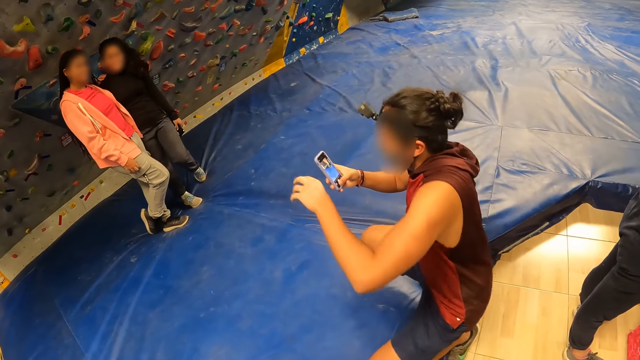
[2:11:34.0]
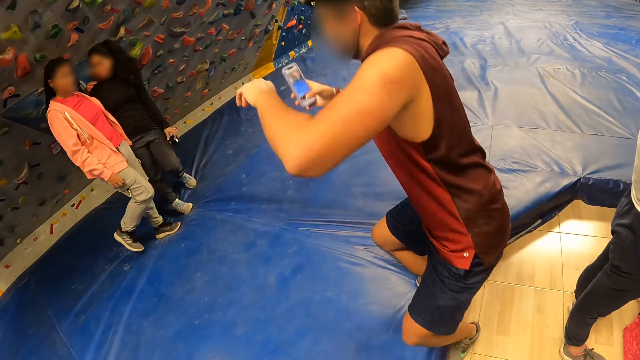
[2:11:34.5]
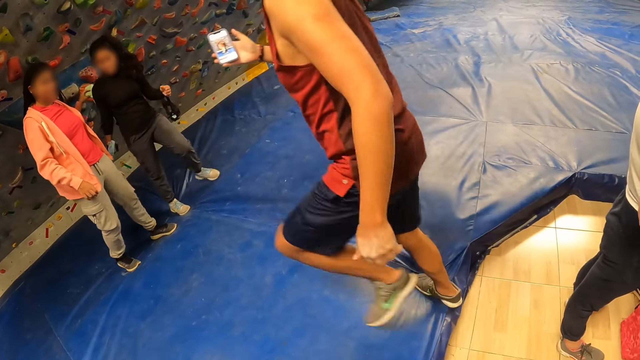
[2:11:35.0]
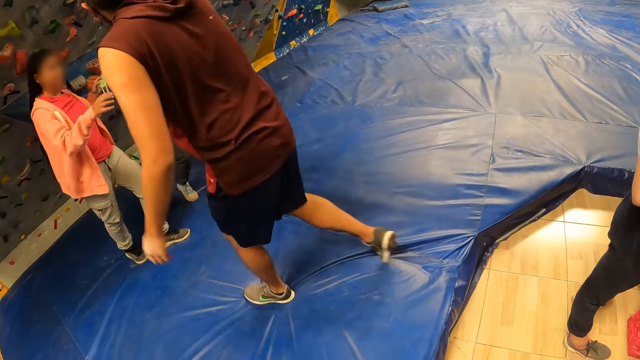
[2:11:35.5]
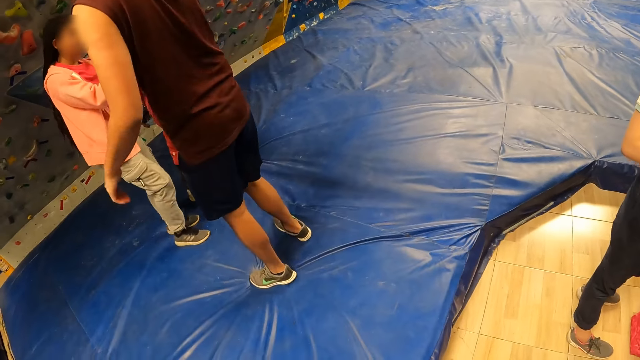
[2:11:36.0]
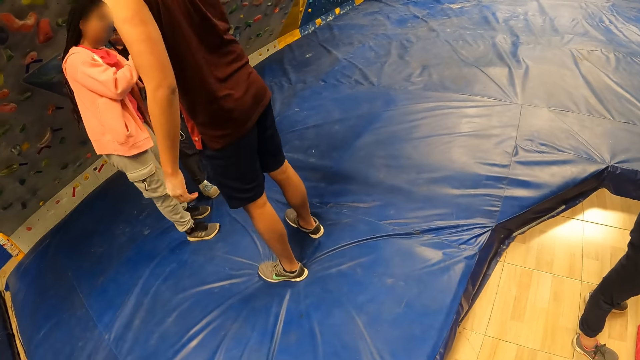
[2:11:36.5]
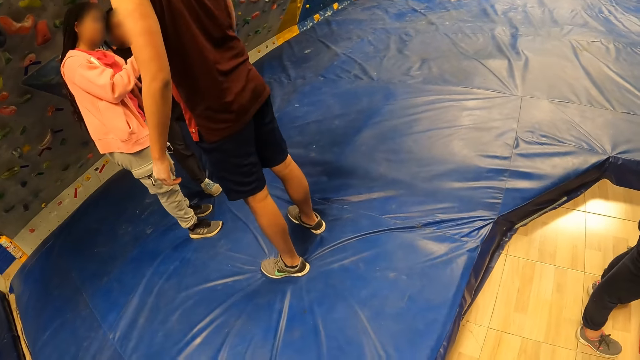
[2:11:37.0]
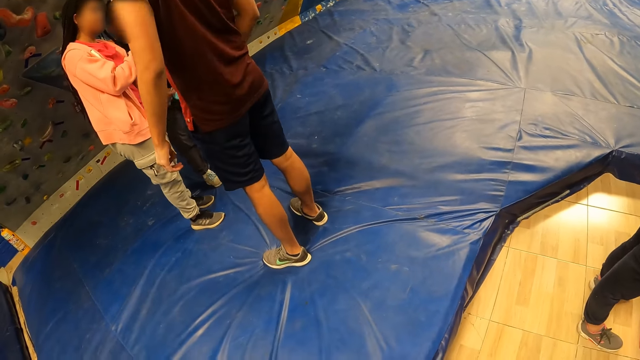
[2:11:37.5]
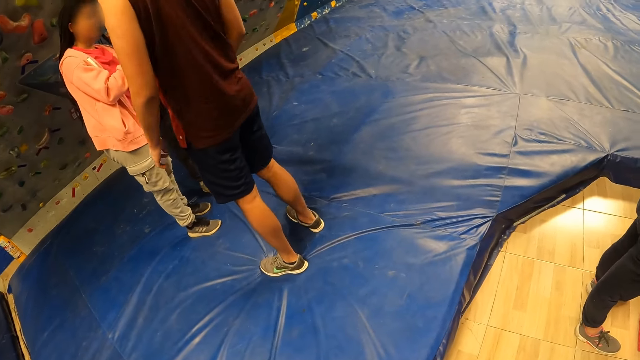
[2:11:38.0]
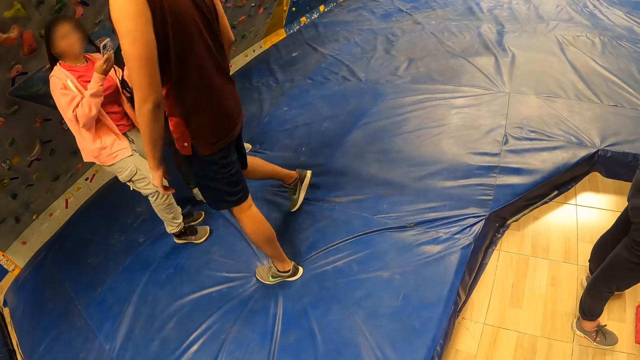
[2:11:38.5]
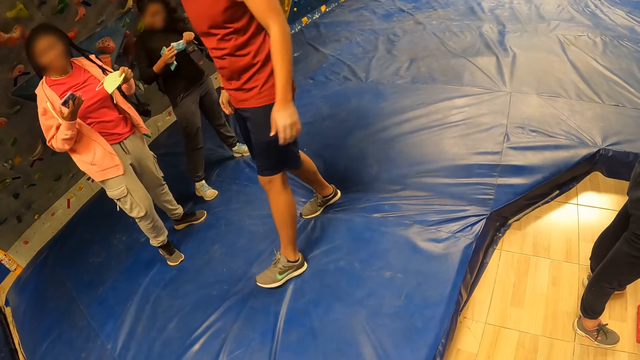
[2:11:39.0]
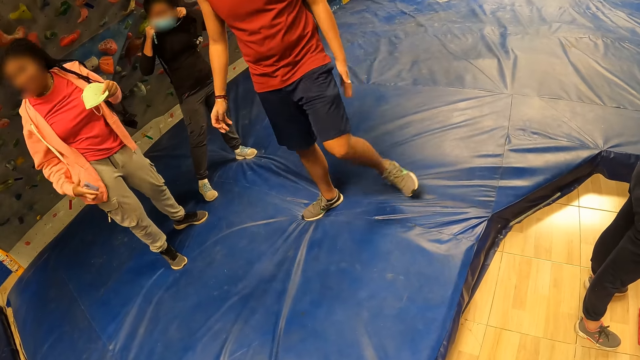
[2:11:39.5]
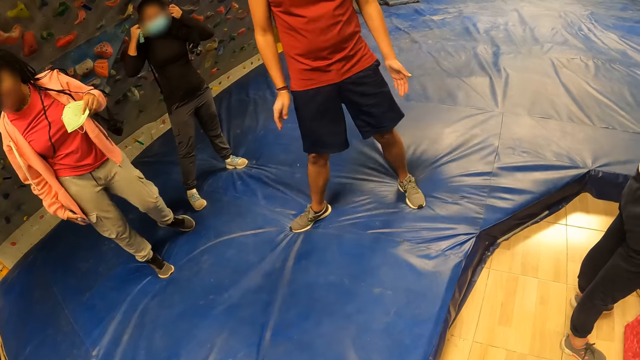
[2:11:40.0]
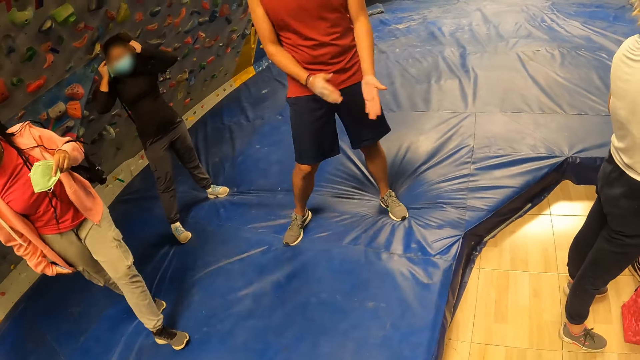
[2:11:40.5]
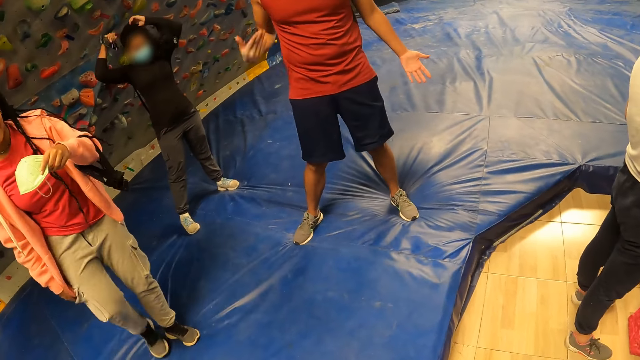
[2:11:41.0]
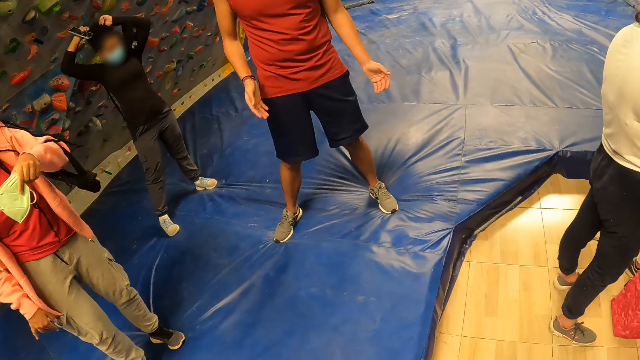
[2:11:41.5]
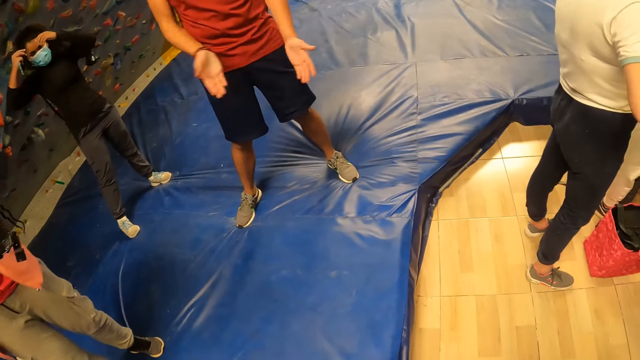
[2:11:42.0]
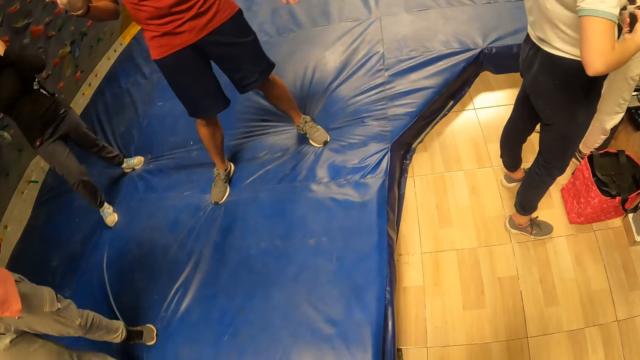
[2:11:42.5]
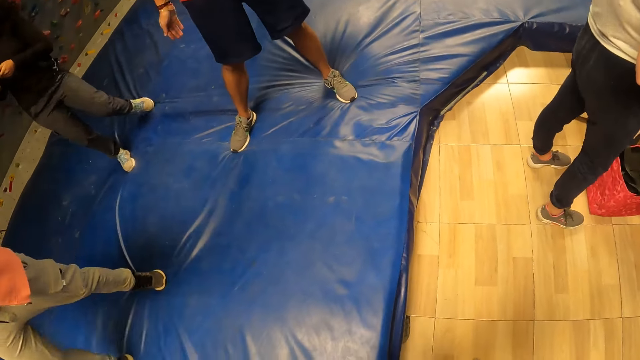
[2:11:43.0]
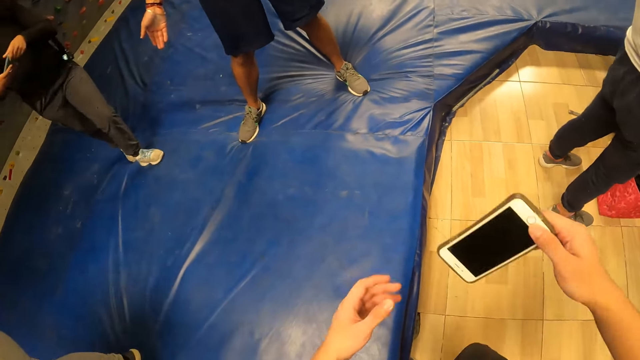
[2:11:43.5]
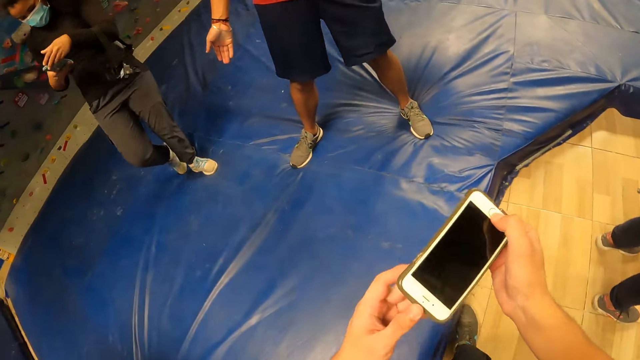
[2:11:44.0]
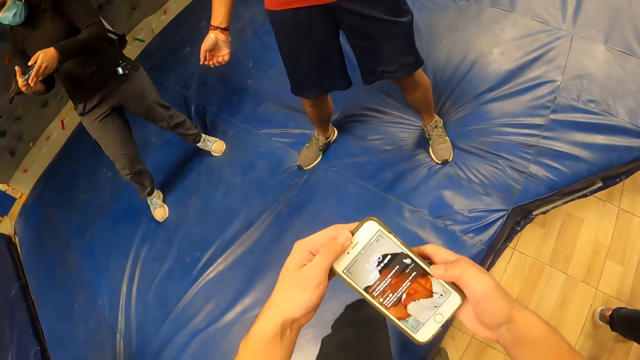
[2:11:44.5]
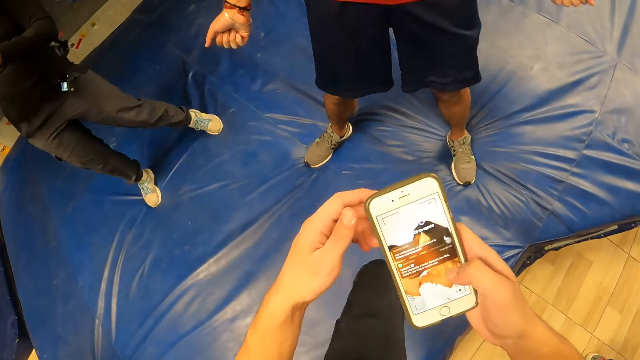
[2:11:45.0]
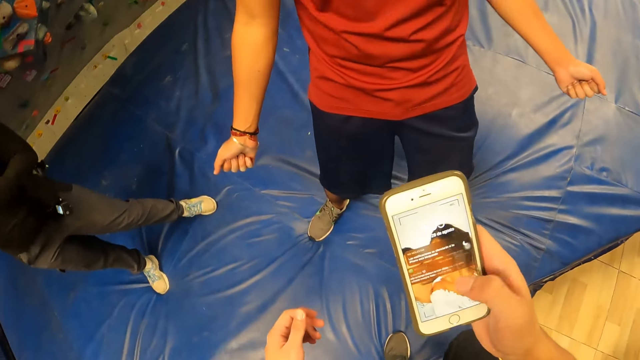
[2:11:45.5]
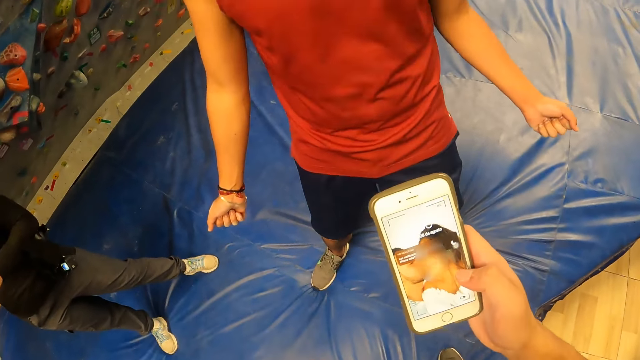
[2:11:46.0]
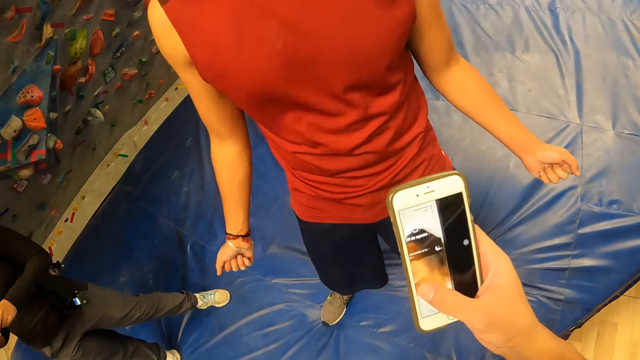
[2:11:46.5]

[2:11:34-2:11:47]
A man gives the phone in his right hand to a woman. Another woman wears the face mask on her face with her hands. The camera wearer removes the phone from her pocket with her right hand. She holds the phone with both hands. She operates the phone with her right hand.

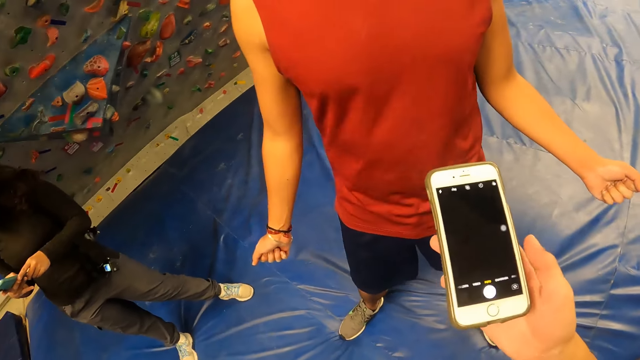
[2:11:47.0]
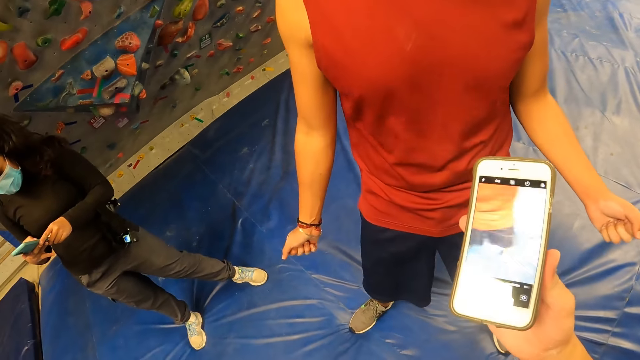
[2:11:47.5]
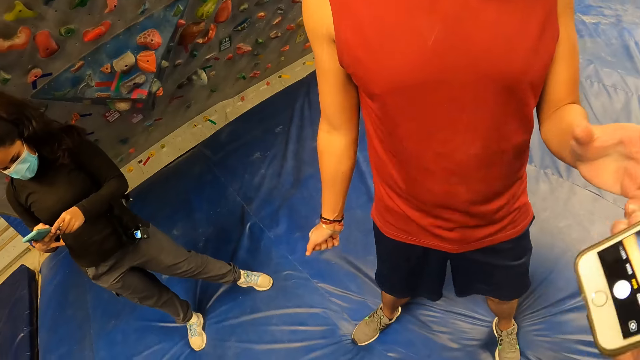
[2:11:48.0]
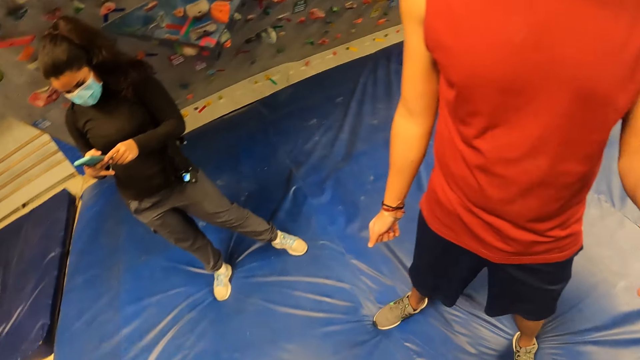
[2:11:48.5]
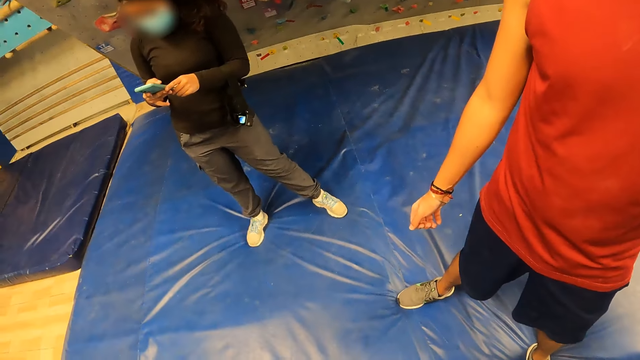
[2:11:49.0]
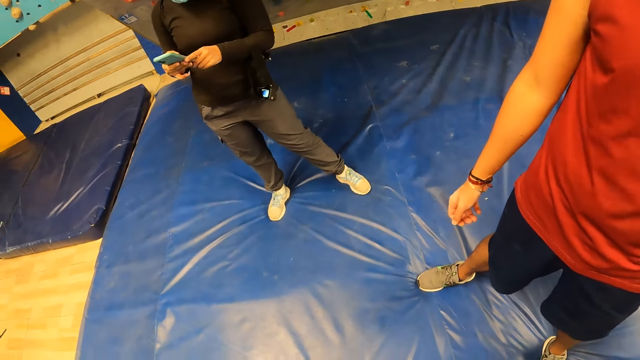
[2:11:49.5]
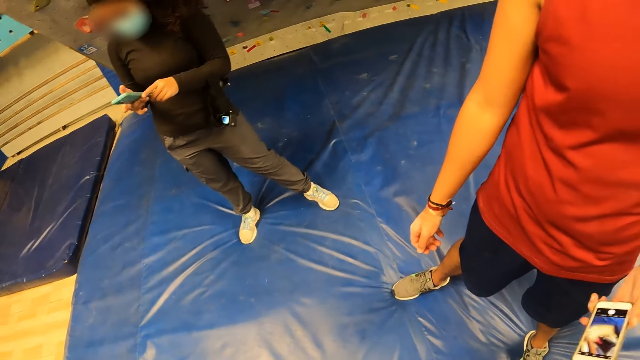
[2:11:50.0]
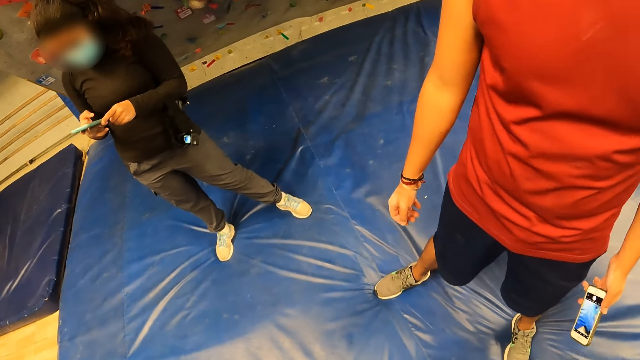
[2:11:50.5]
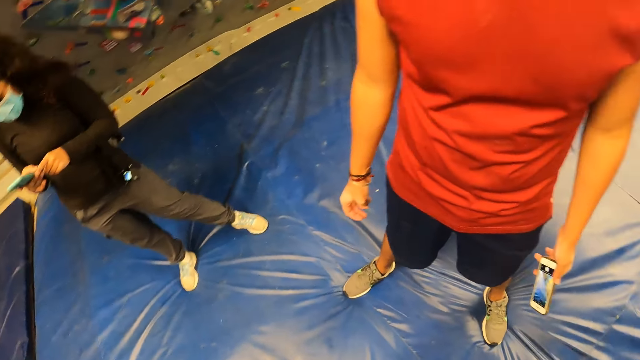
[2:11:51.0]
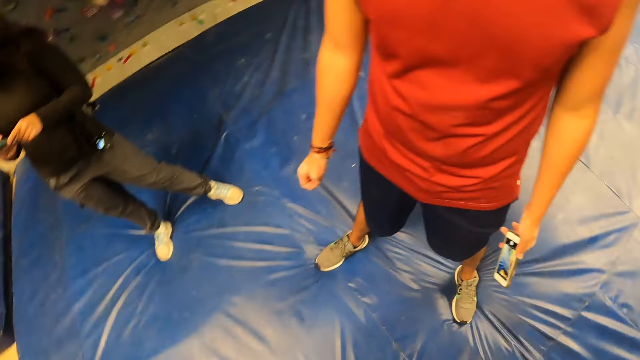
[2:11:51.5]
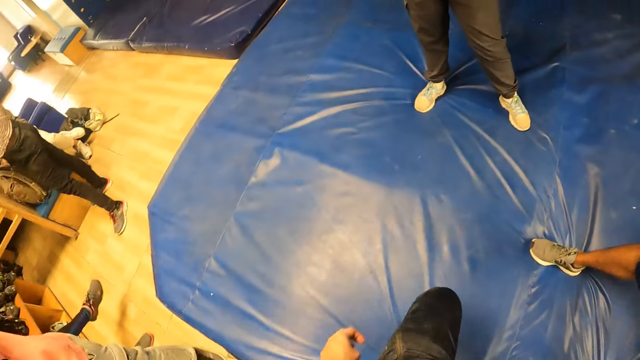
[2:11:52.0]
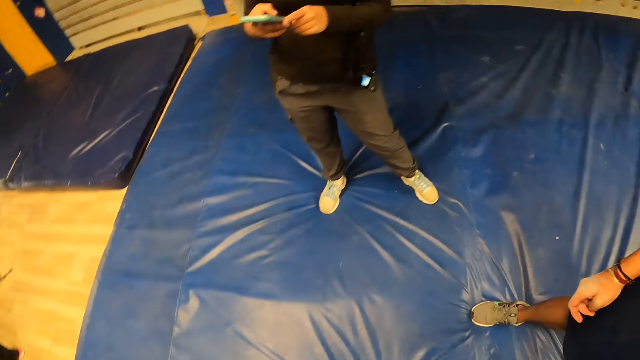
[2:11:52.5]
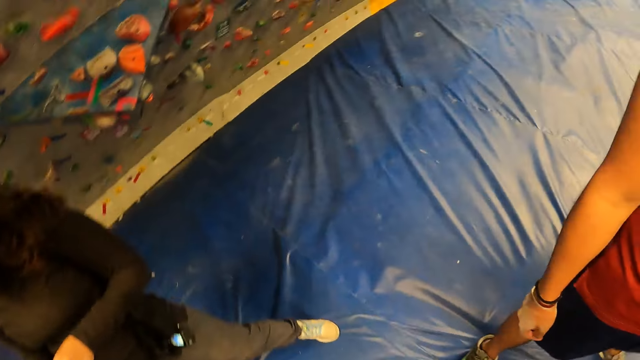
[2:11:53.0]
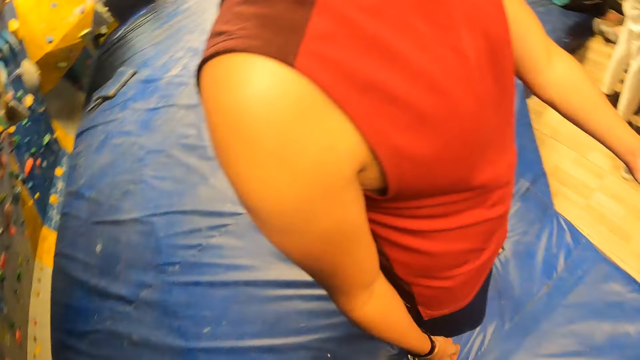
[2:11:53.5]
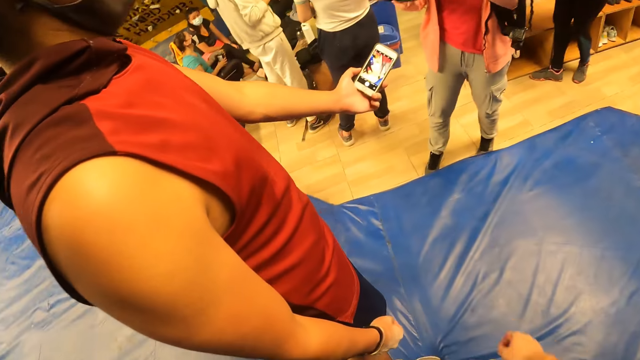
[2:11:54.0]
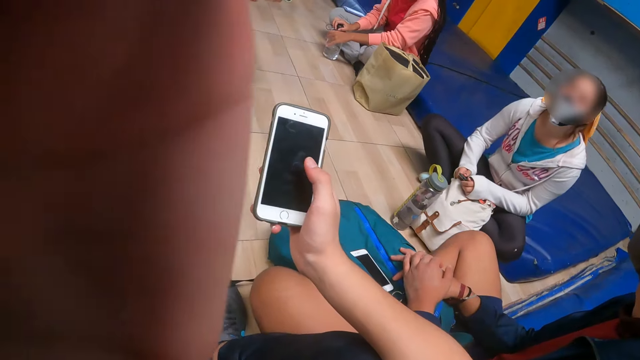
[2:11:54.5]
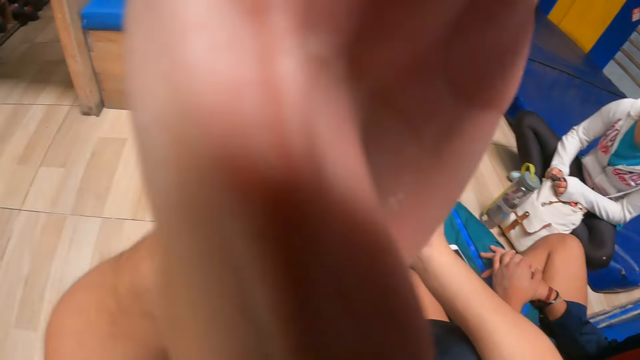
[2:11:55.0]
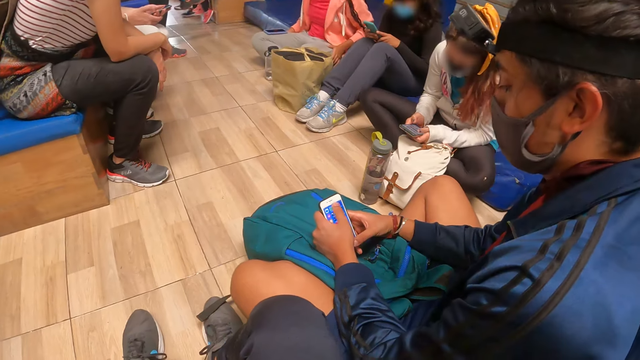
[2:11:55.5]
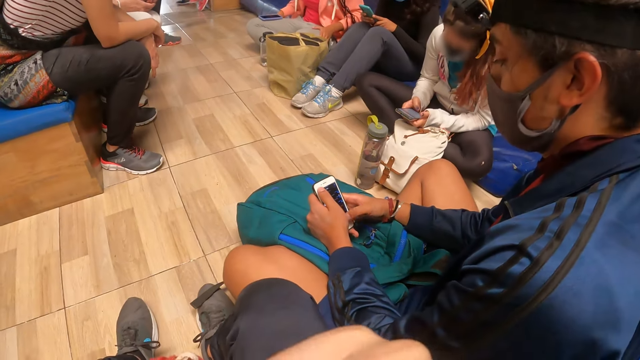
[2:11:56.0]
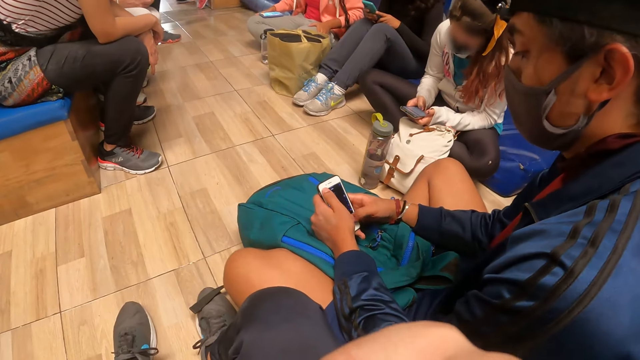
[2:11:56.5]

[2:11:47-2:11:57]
The camera wearer passes the phone in her right hand to the man.
